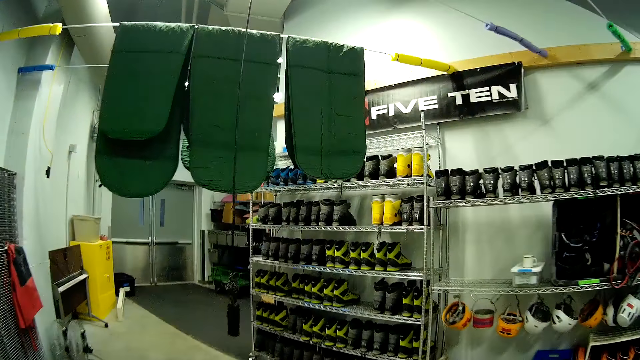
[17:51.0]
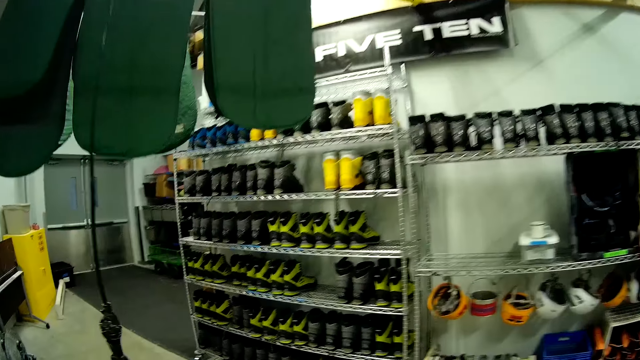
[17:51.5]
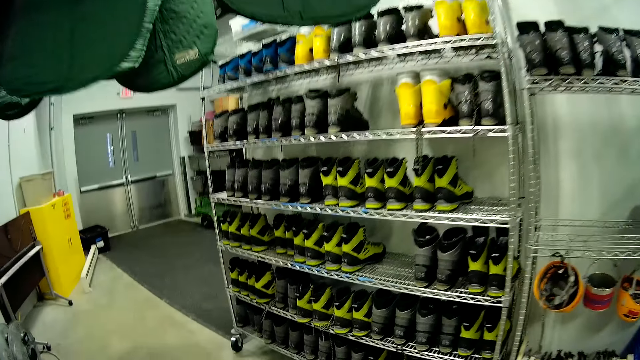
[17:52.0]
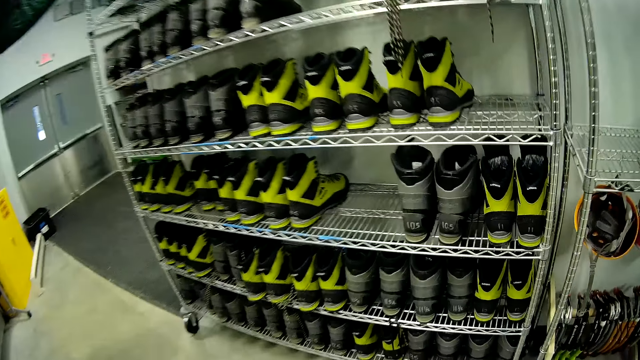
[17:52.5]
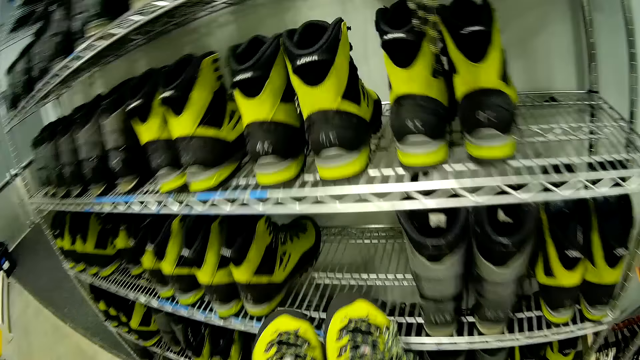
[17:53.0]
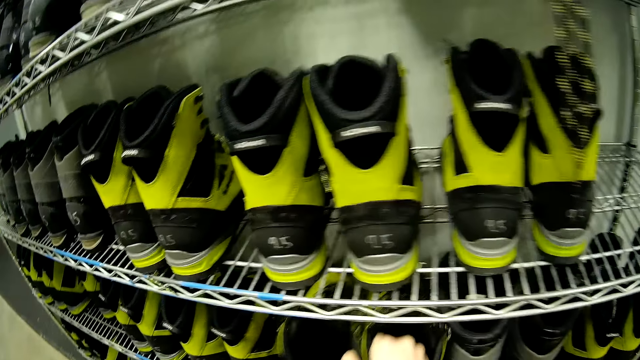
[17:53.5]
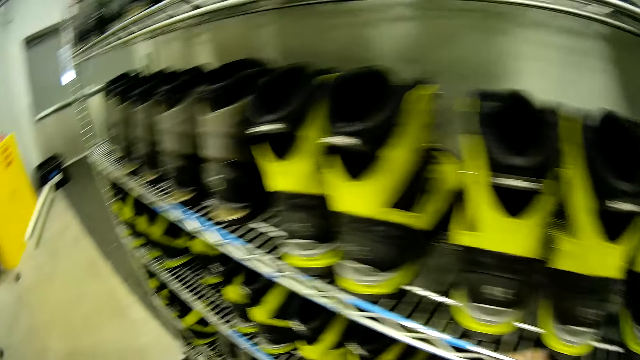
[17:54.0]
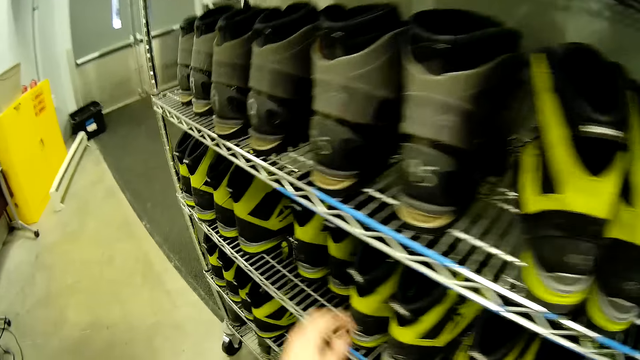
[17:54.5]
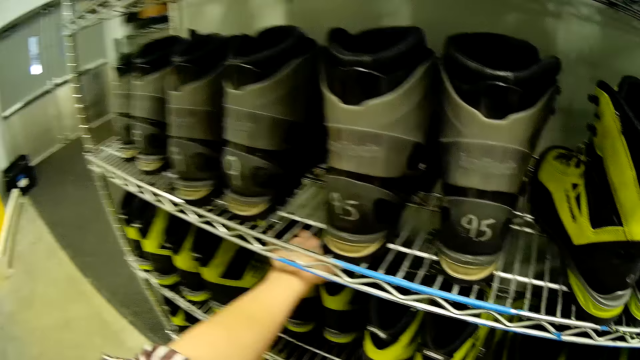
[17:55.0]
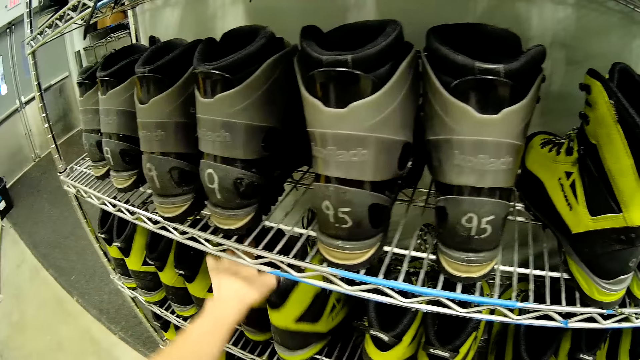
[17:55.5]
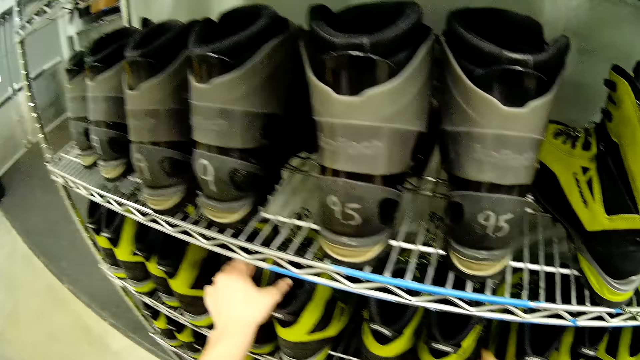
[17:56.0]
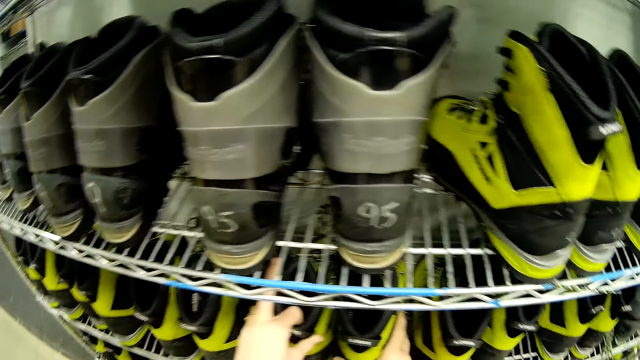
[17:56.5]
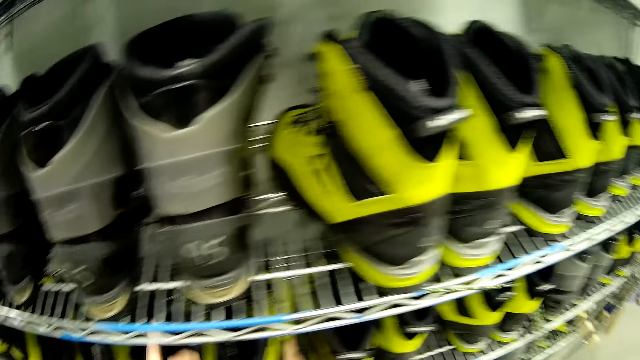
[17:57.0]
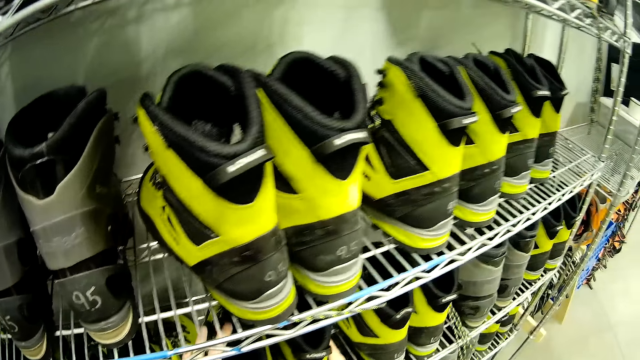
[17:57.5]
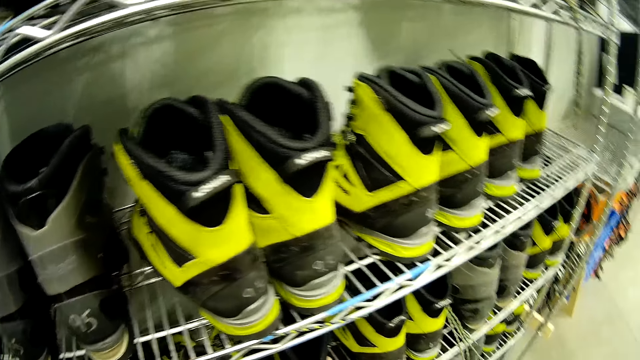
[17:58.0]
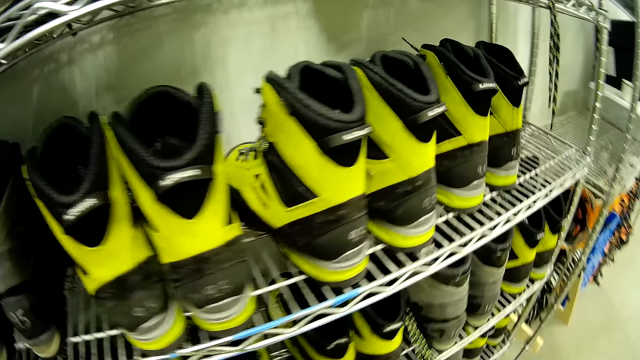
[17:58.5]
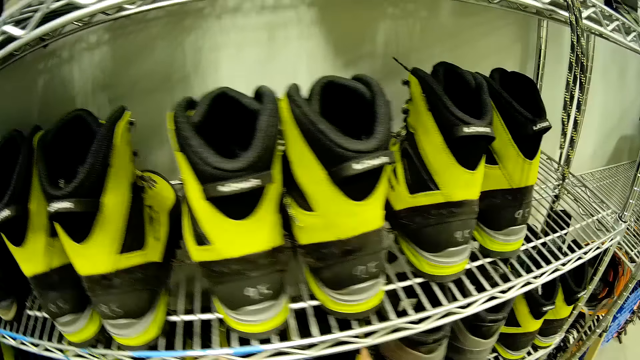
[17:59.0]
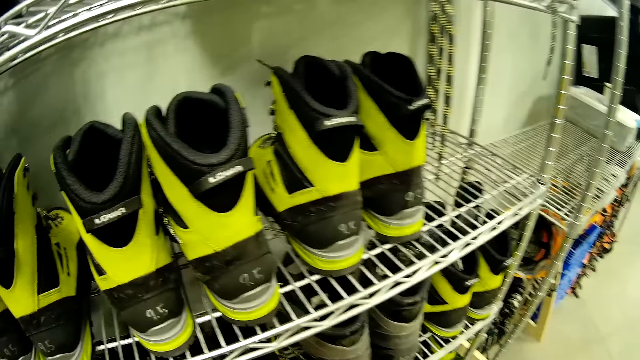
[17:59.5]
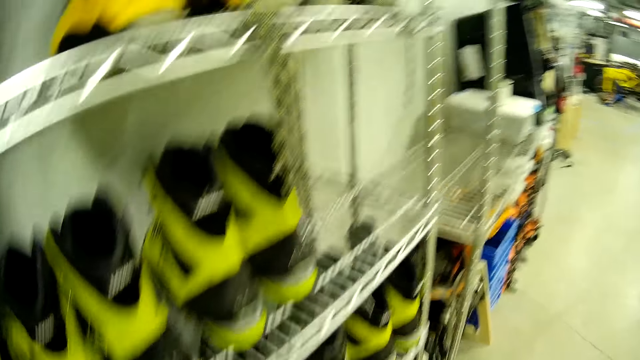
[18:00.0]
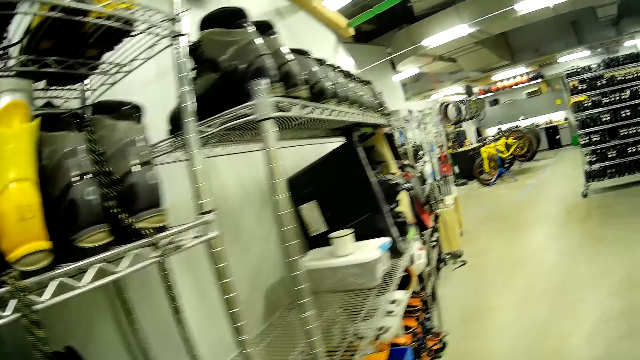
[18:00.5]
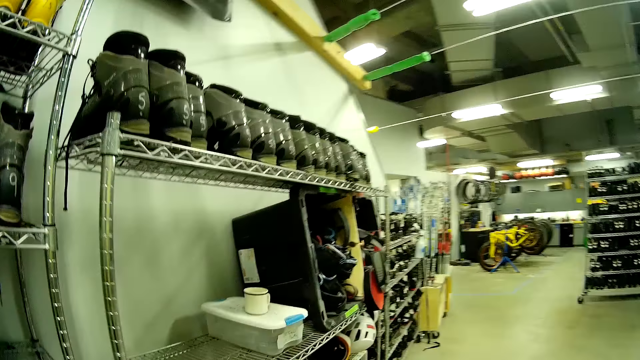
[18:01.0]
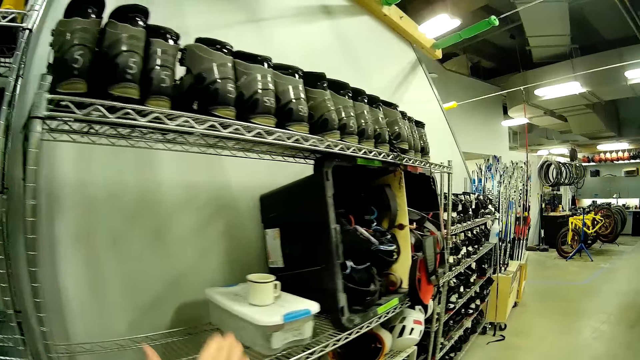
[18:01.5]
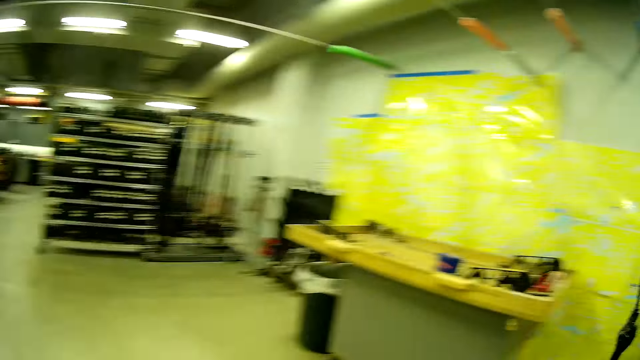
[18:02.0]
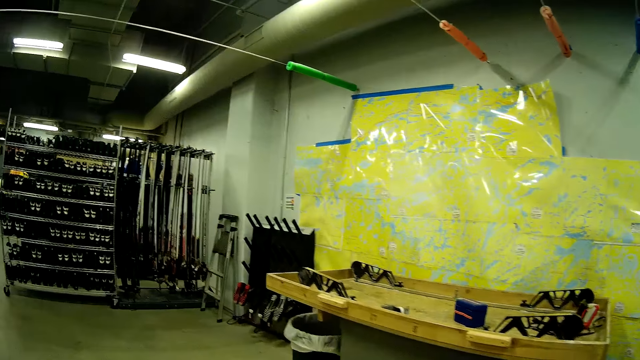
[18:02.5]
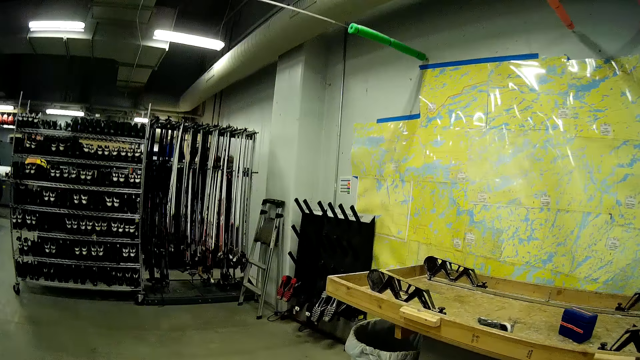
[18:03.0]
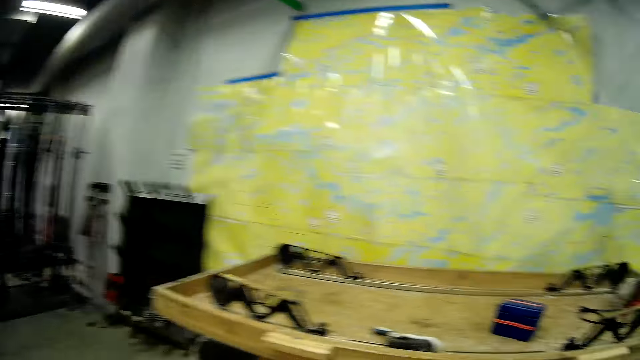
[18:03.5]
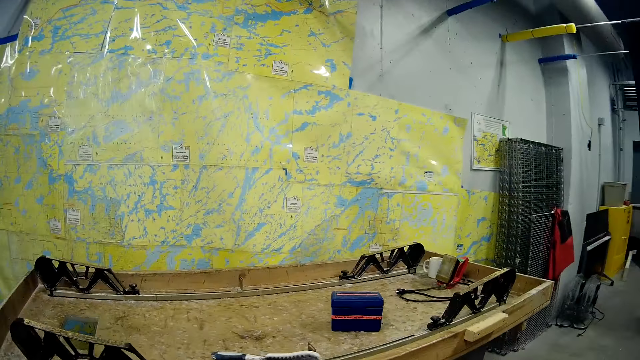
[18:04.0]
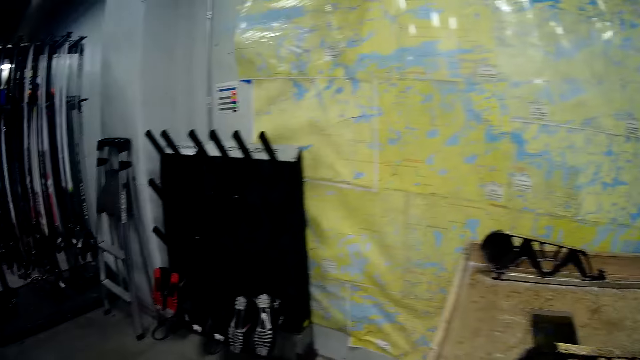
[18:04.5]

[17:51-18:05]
The camera wearer drops the tenth boot on the third shoe rack. They adjust the boots on the third shoe rack. They look at the shoes. They walk across the store.

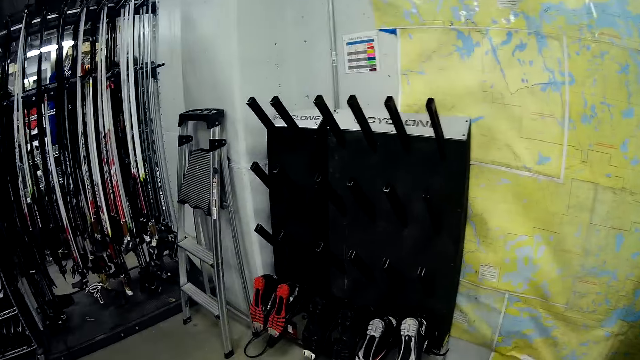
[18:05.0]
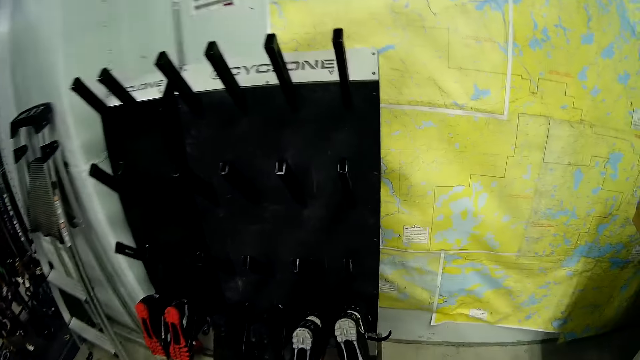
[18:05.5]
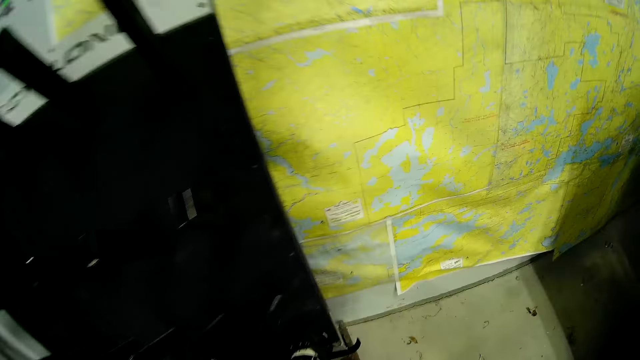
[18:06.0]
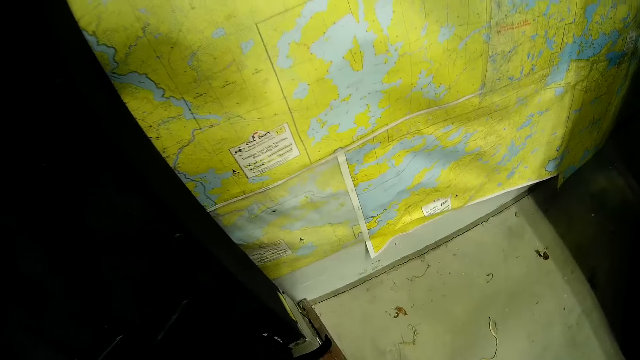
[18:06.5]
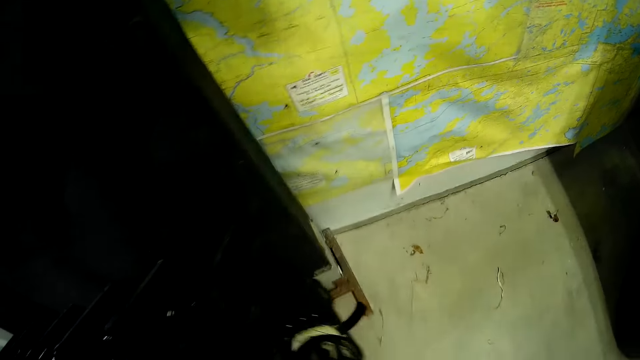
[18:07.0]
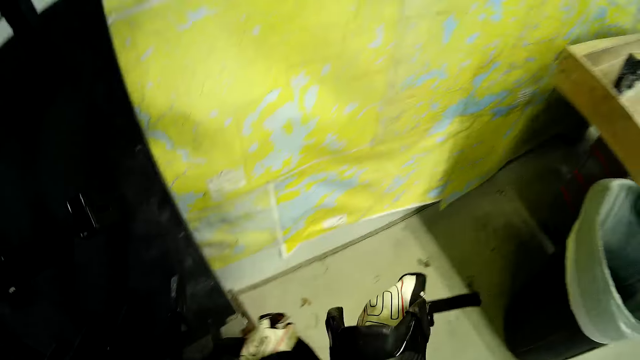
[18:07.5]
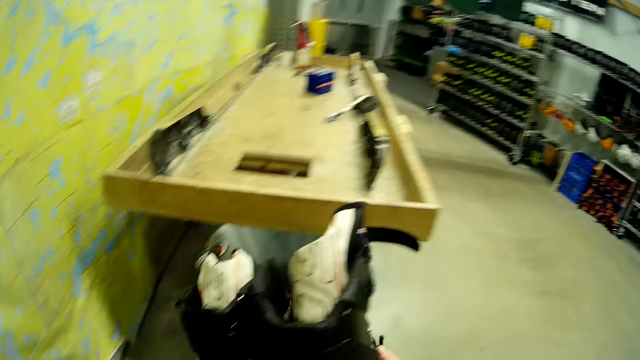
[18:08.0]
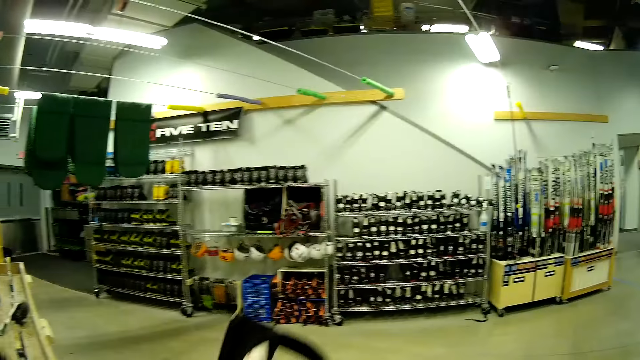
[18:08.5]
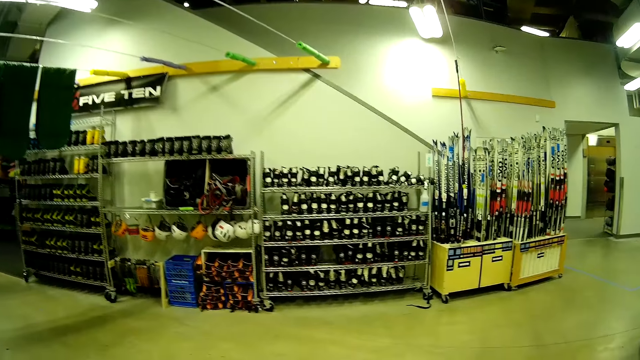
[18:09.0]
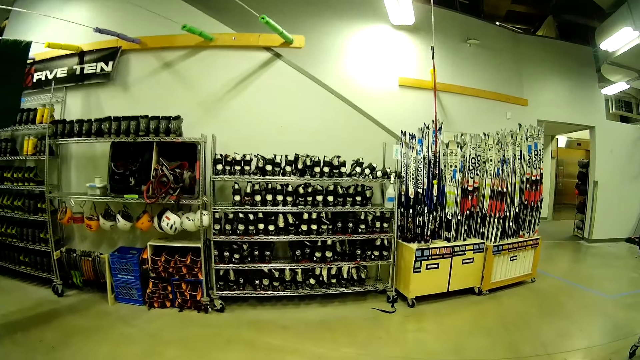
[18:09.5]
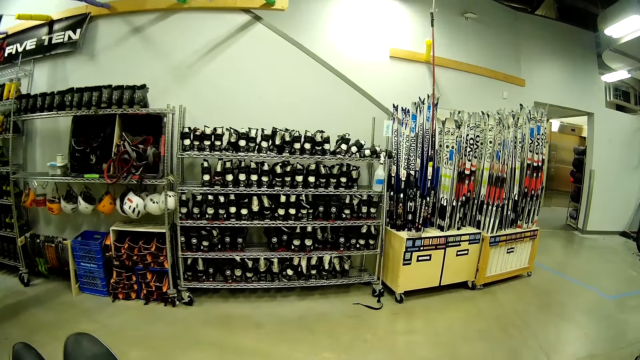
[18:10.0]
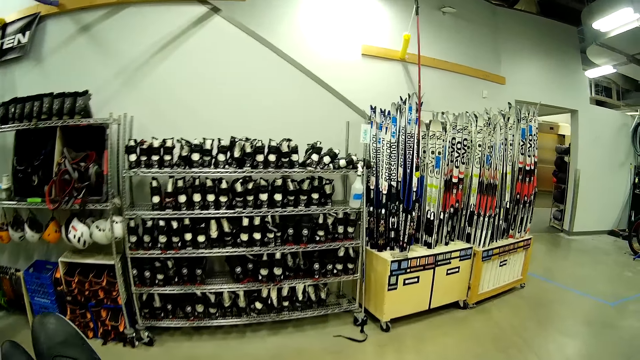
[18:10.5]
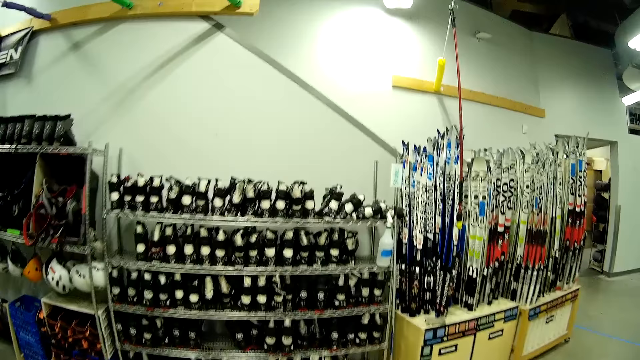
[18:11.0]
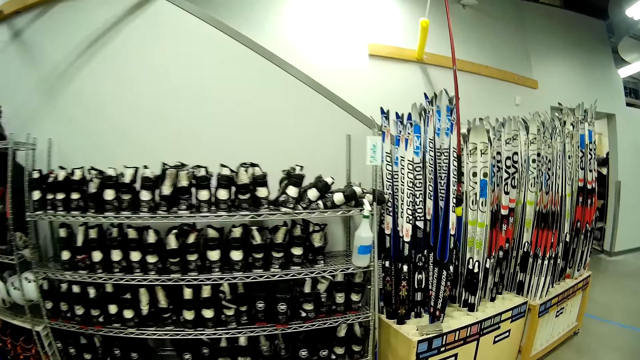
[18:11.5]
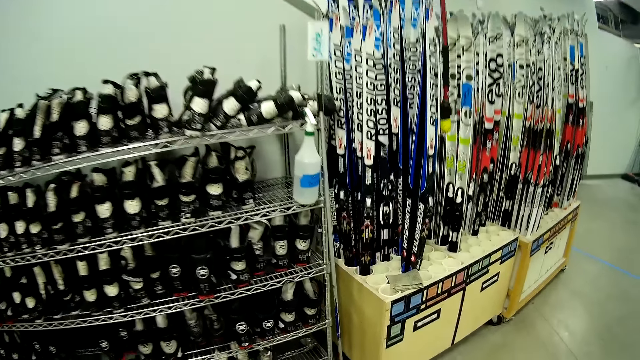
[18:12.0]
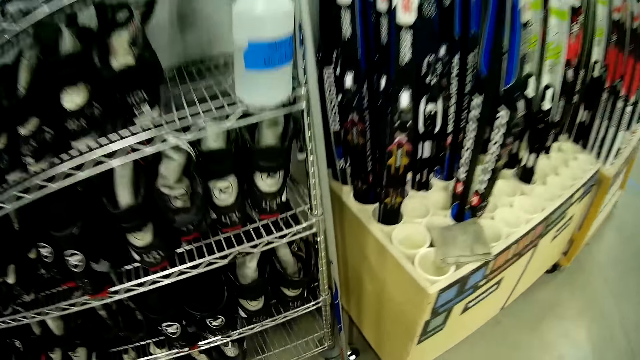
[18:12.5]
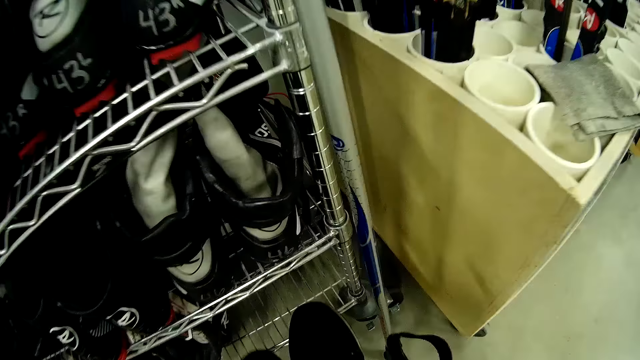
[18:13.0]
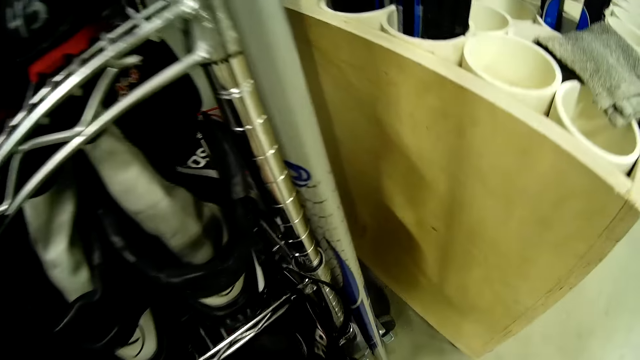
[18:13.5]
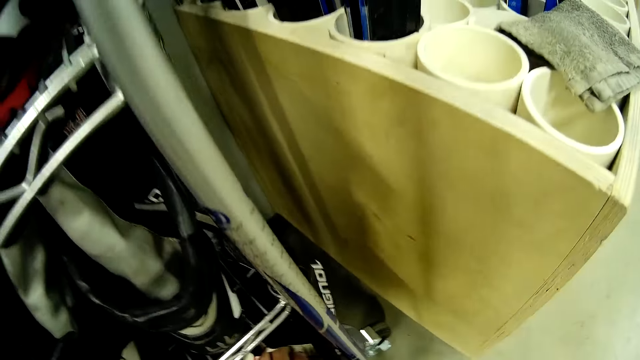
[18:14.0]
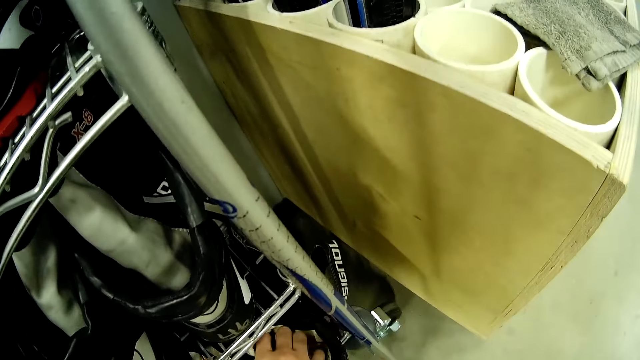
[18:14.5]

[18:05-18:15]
The camera wearer carries an eleventh boot. They remove the shoes from the boot dryer. They walk across the store. They drop the eleventh boot on the second shoe rack.
